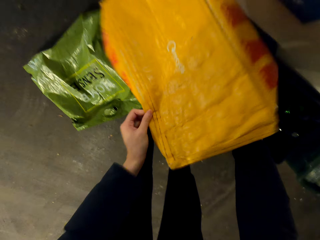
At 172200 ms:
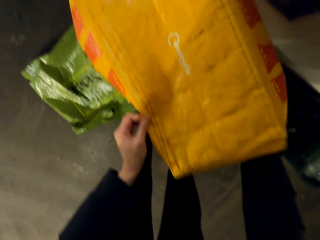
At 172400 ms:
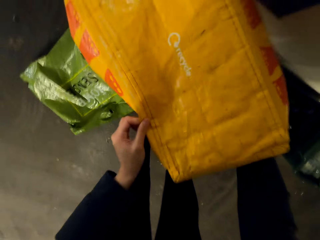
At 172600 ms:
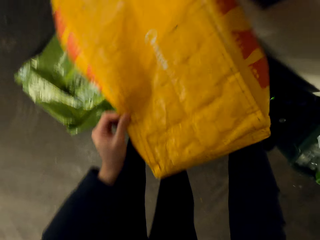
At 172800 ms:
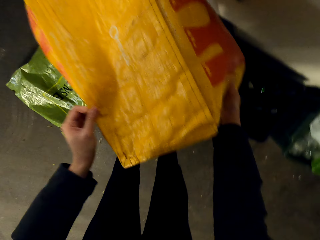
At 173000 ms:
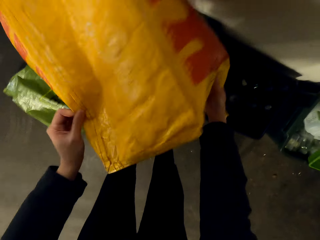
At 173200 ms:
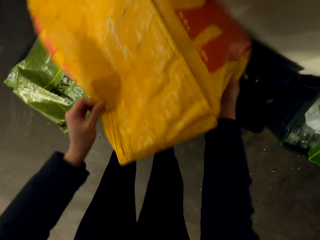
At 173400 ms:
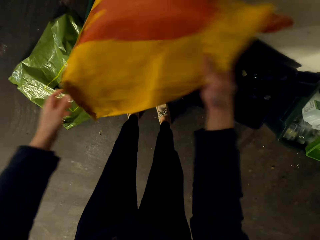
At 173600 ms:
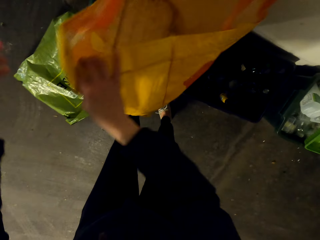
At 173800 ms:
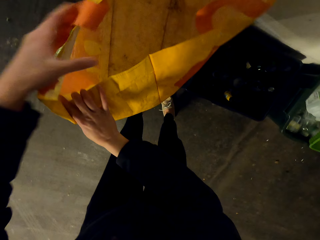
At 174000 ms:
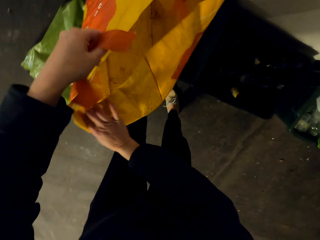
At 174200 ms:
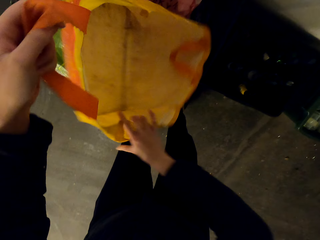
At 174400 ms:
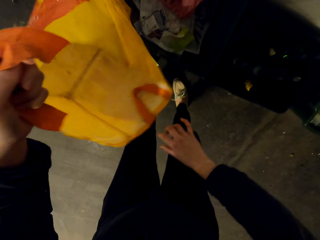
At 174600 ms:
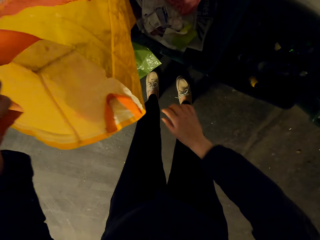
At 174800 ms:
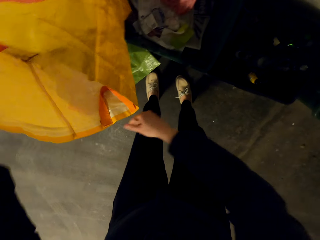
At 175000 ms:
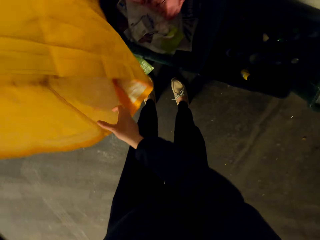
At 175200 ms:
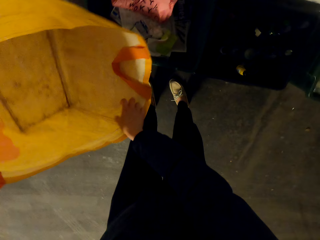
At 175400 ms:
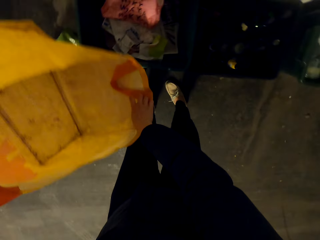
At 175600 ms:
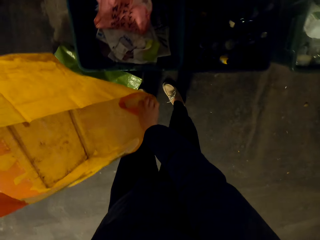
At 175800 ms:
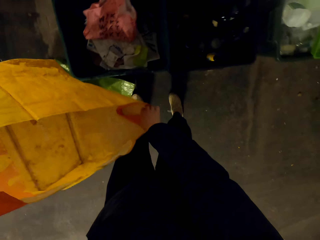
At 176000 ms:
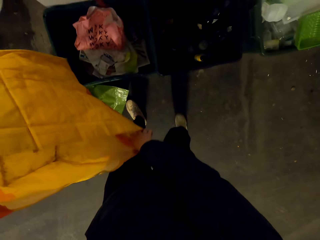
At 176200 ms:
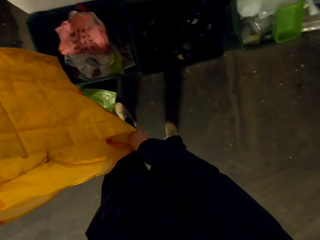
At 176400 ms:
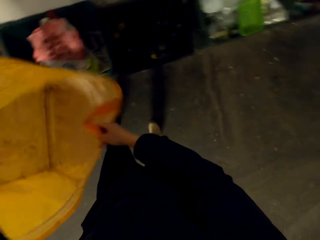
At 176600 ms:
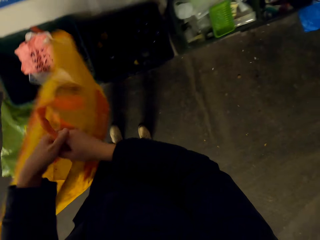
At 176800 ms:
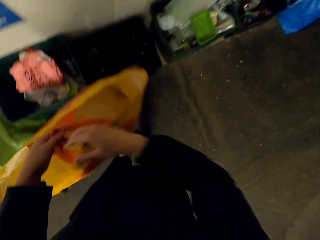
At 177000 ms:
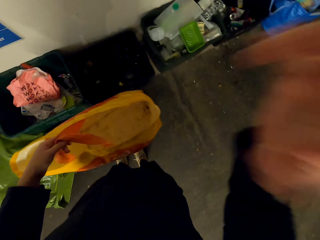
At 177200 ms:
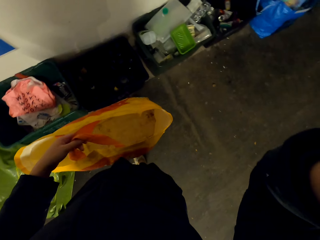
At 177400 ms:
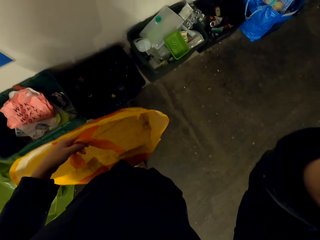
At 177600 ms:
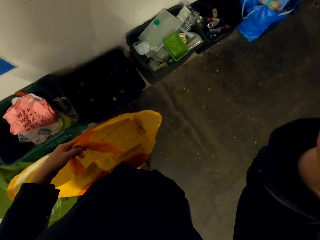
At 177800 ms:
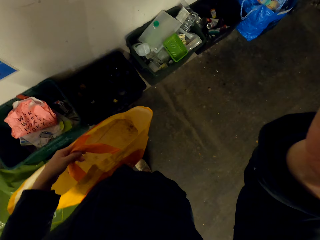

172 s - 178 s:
The camera wearer empties the bag of trash in the trash bin. They carry the paper. They move their hand.
